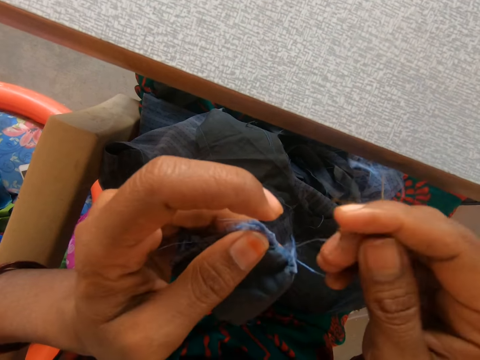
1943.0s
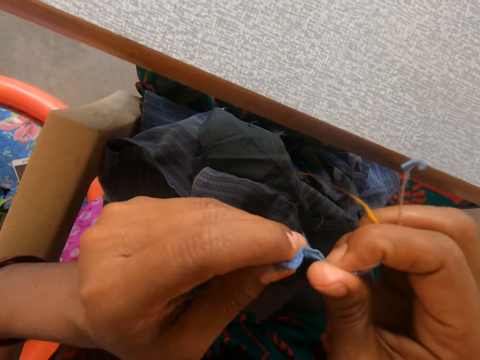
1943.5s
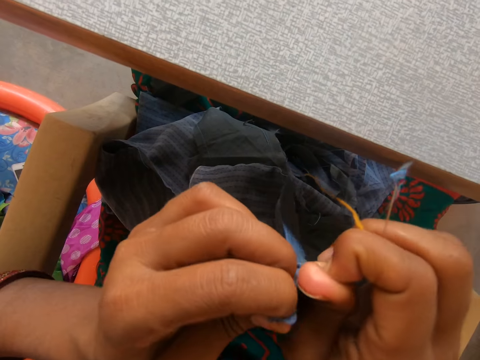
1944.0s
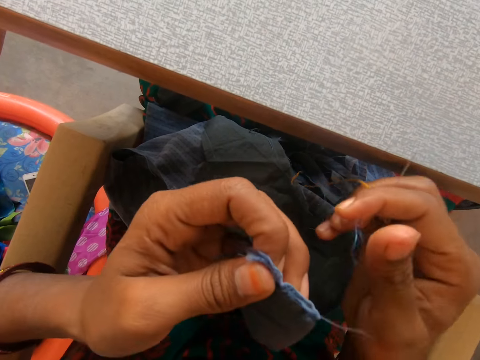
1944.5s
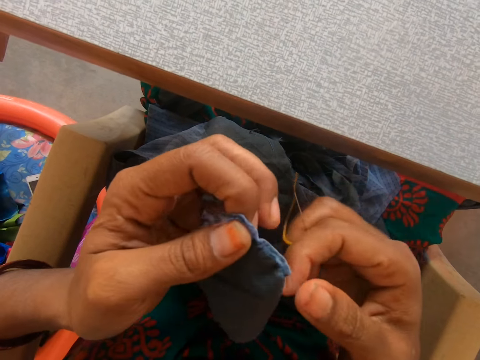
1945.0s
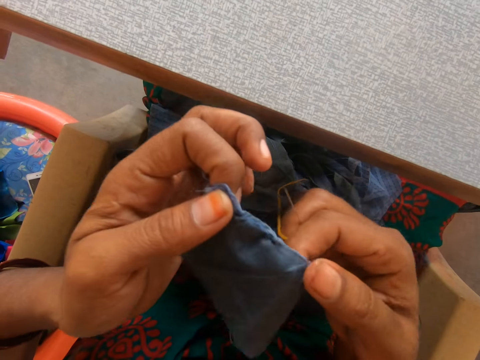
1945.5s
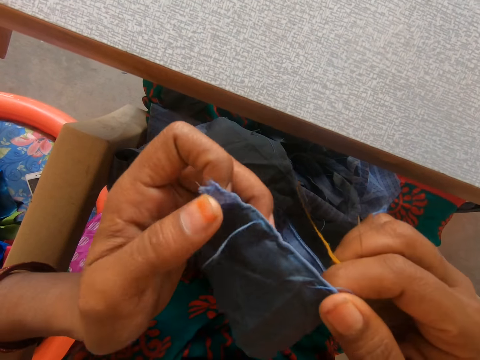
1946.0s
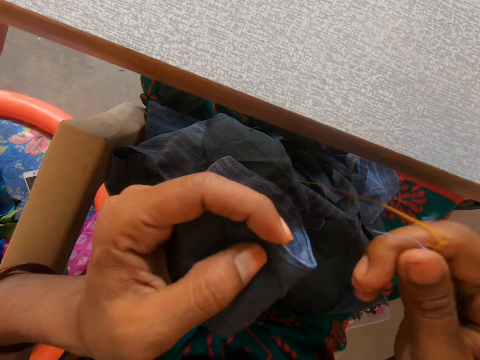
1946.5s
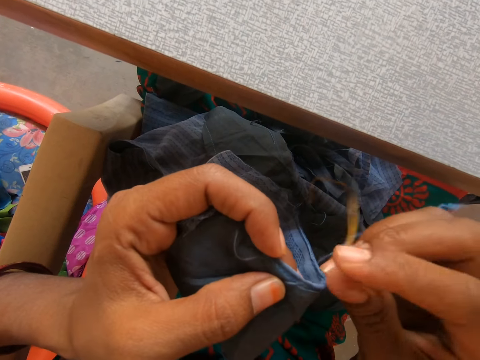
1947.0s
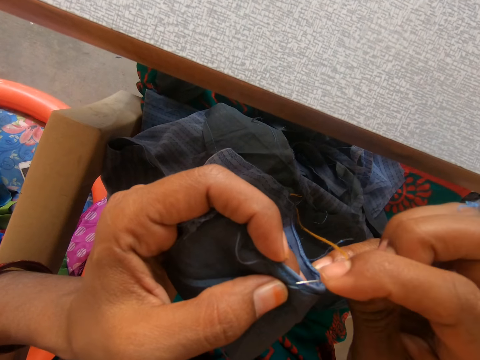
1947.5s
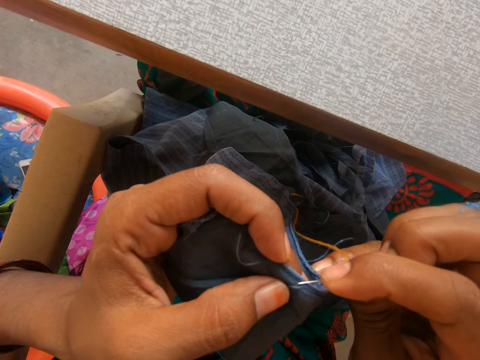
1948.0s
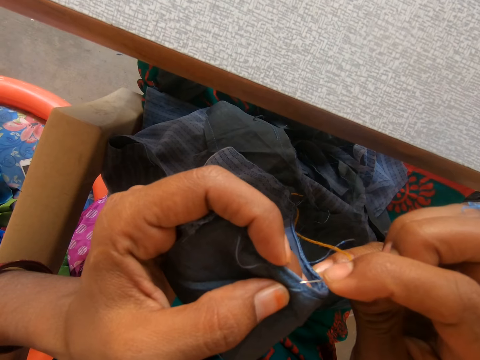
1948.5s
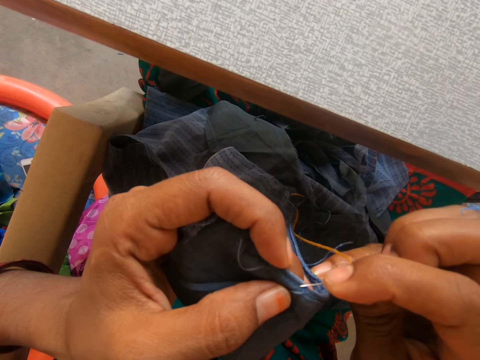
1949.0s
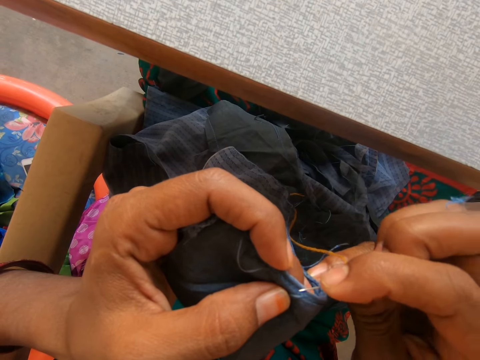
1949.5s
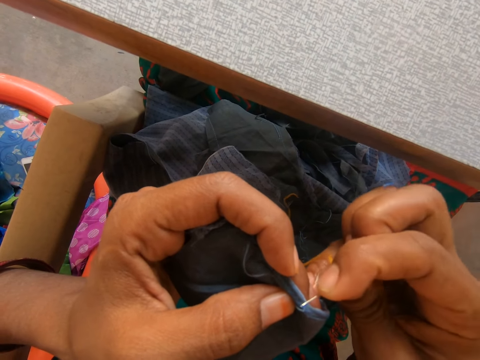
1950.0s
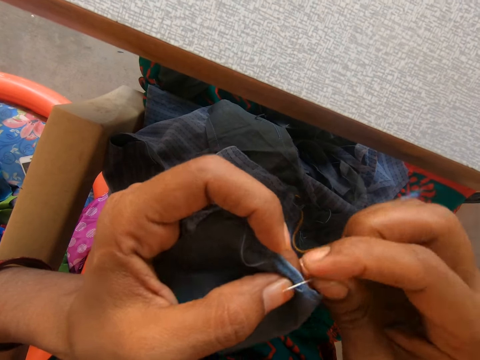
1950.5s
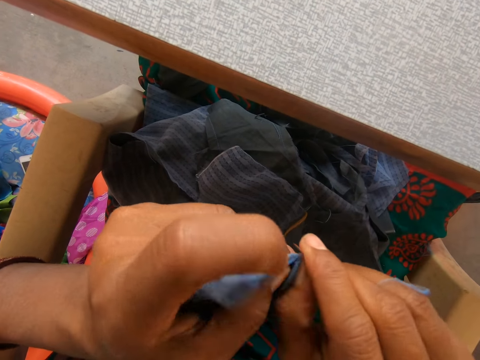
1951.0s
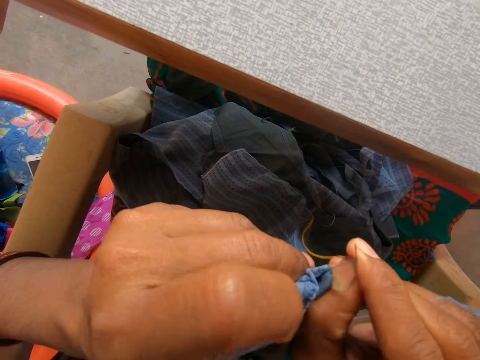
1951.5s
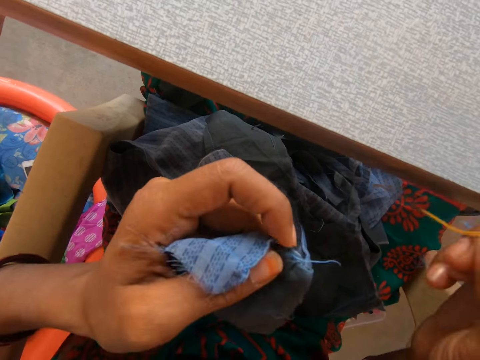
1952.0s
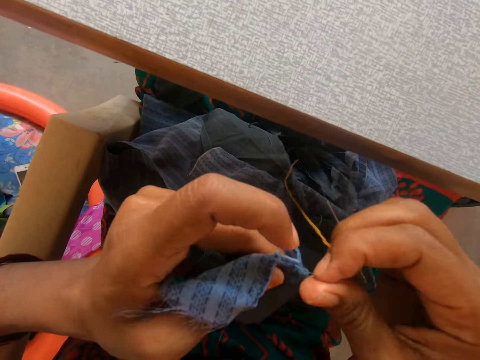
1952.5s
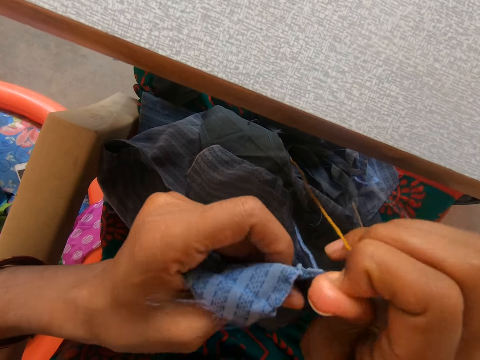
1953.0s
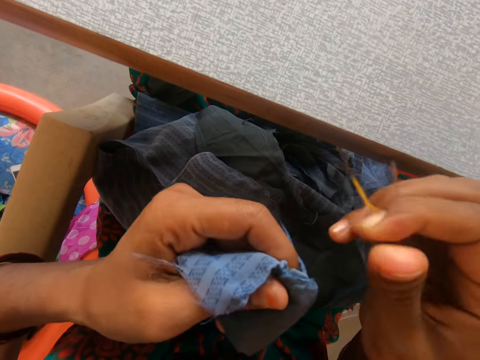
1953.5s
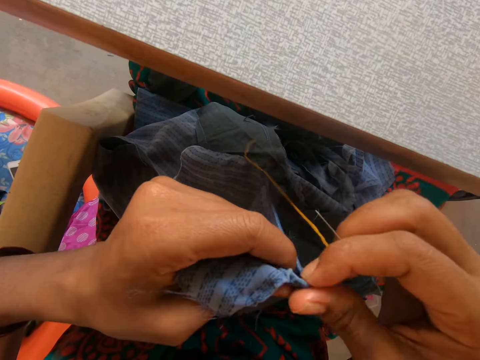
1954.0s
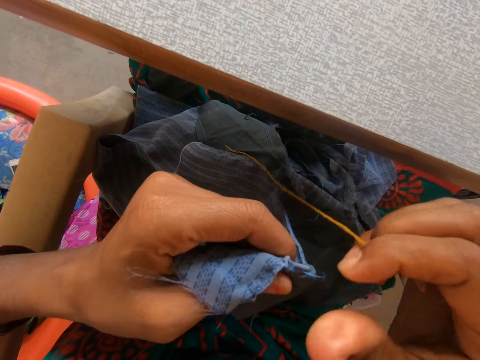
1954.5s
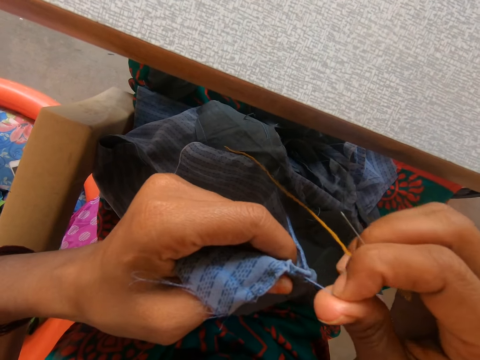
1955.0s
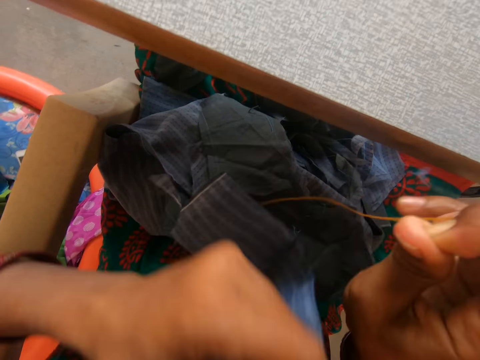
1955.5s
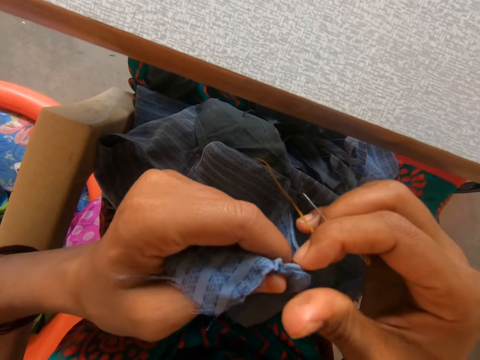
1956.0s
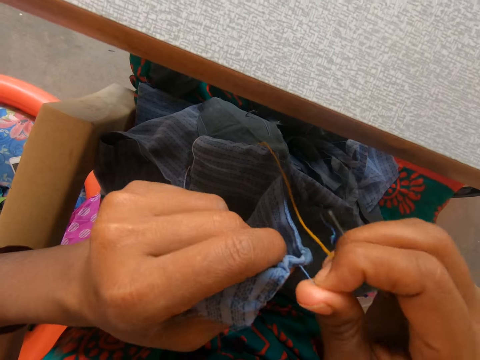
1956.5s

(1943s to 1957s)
The camera wearer rips a thread using a needle. They pull a thread on the garment.

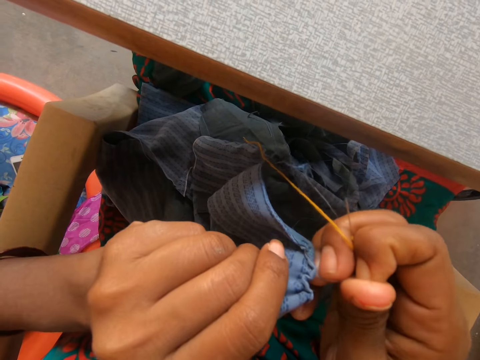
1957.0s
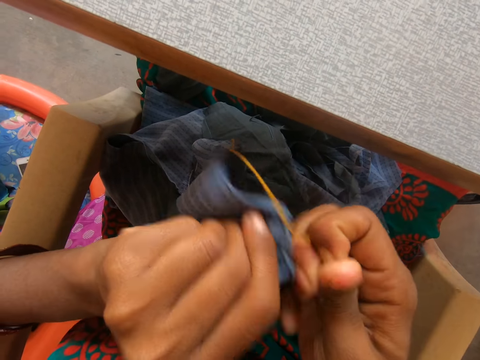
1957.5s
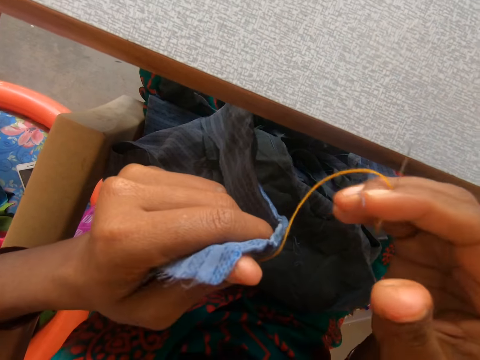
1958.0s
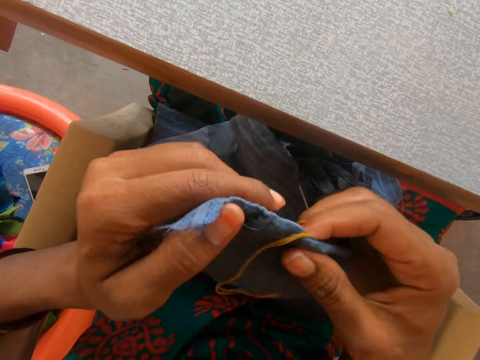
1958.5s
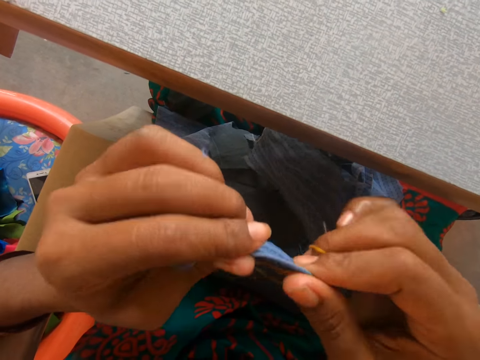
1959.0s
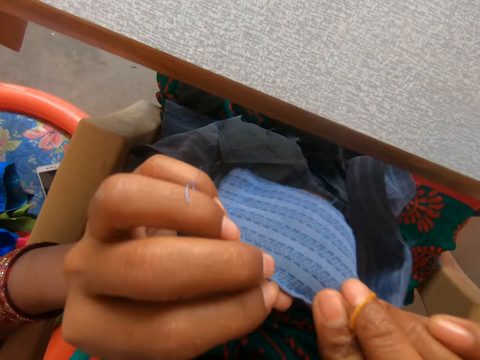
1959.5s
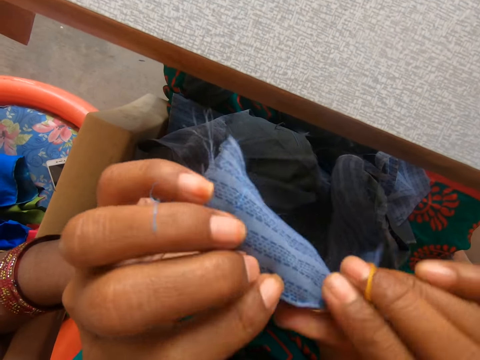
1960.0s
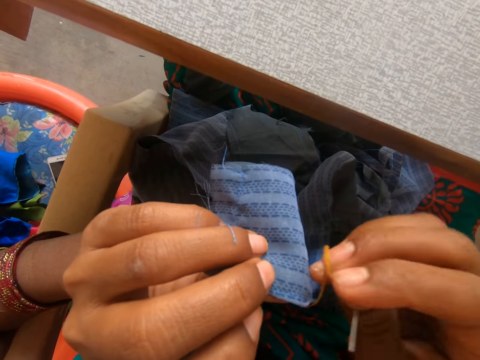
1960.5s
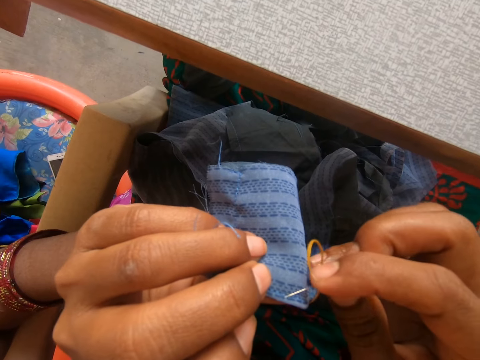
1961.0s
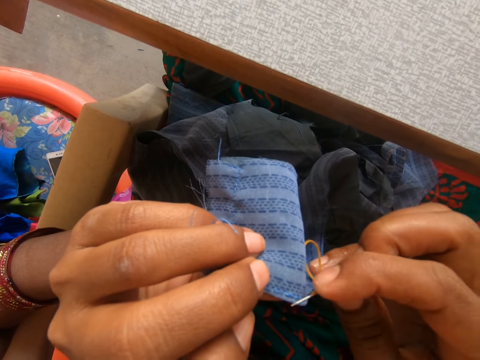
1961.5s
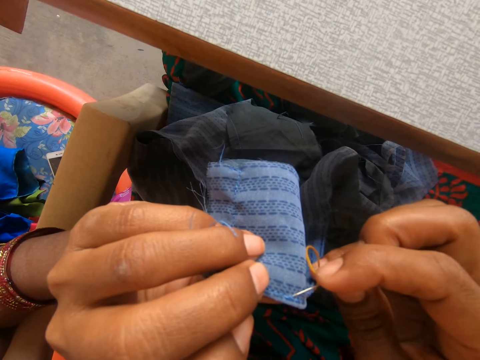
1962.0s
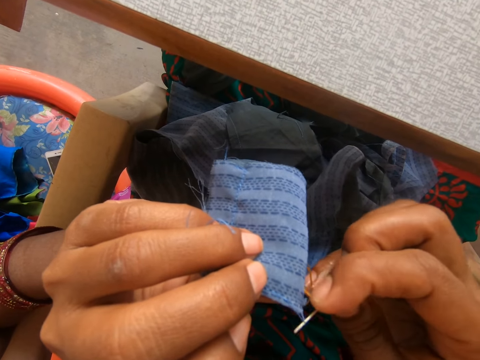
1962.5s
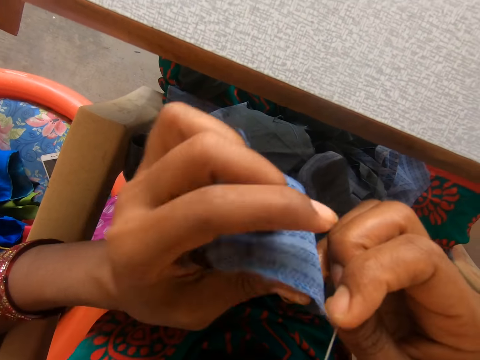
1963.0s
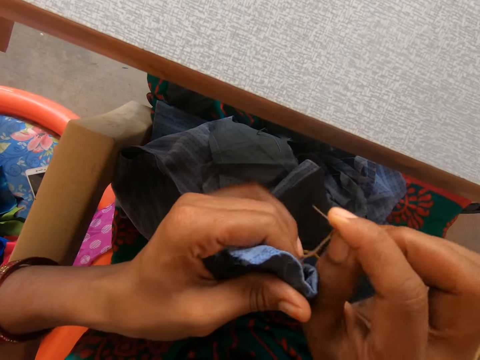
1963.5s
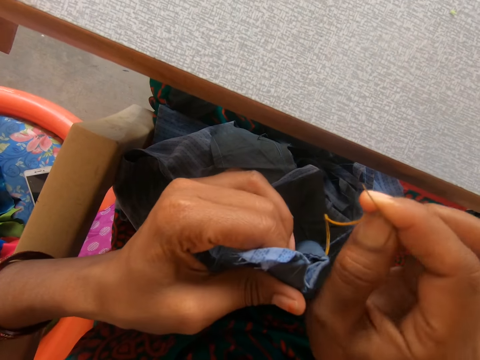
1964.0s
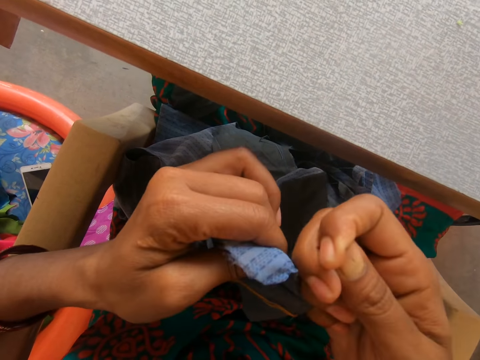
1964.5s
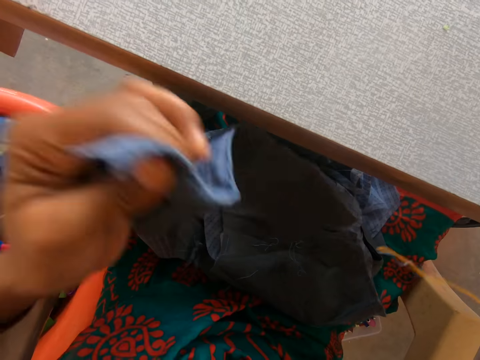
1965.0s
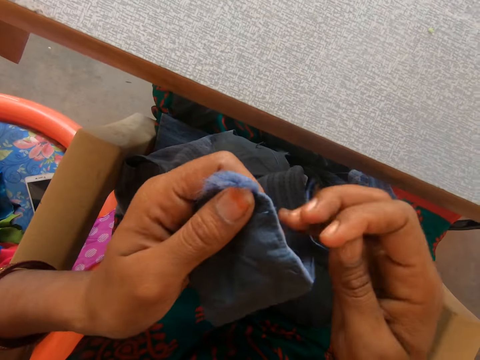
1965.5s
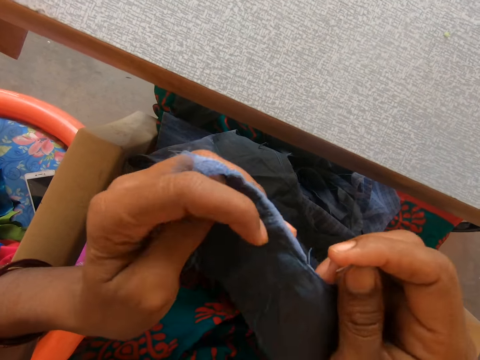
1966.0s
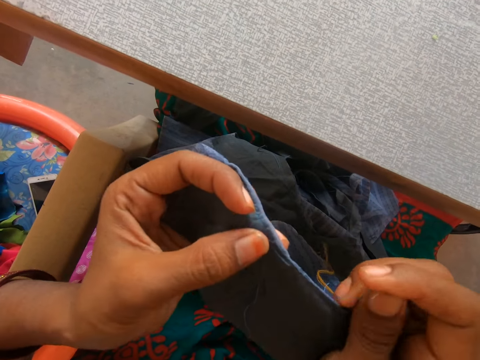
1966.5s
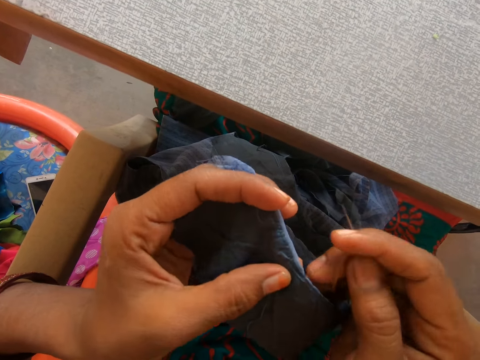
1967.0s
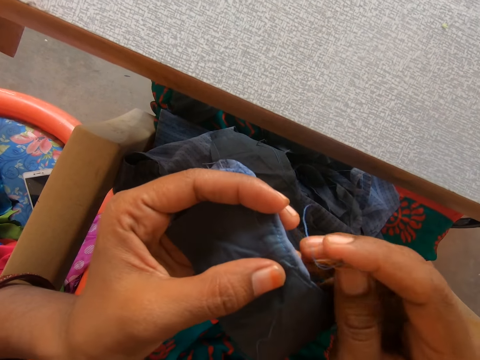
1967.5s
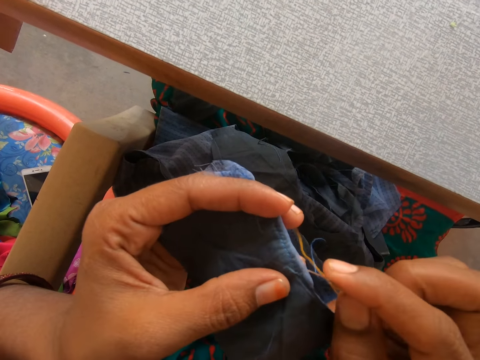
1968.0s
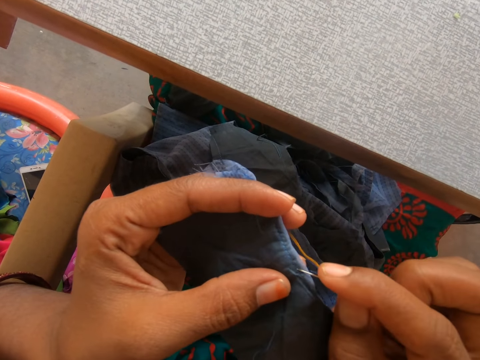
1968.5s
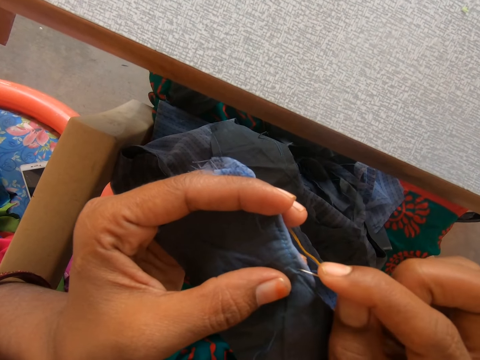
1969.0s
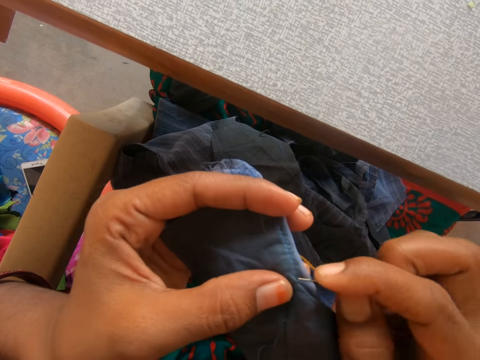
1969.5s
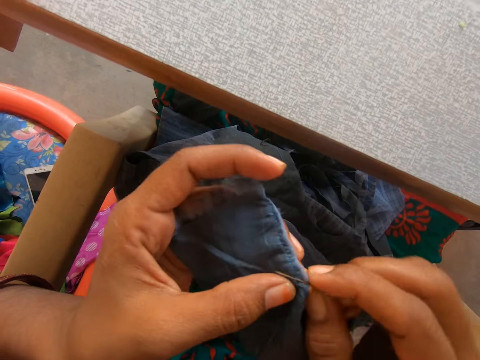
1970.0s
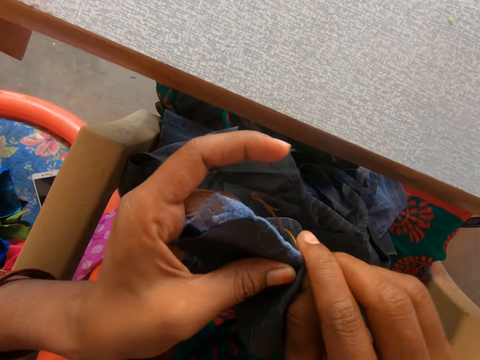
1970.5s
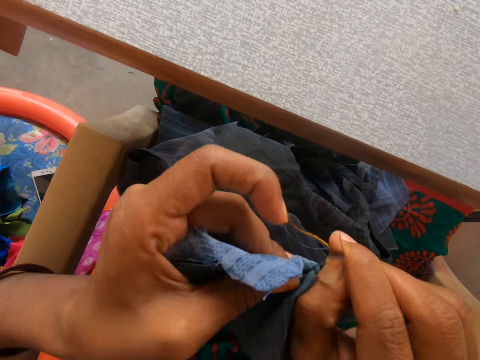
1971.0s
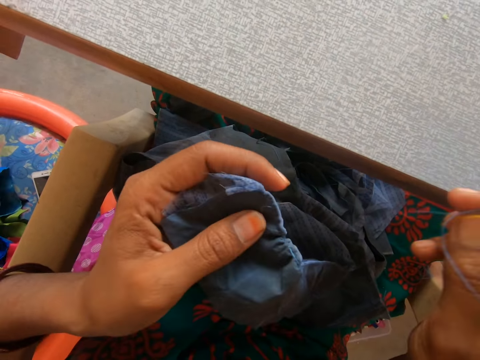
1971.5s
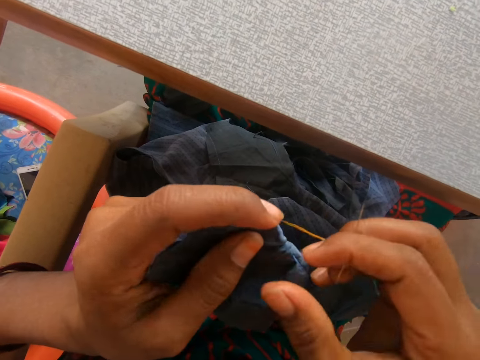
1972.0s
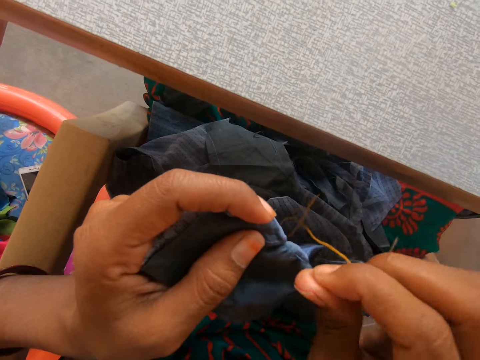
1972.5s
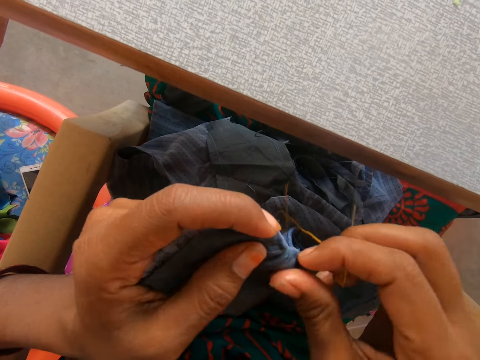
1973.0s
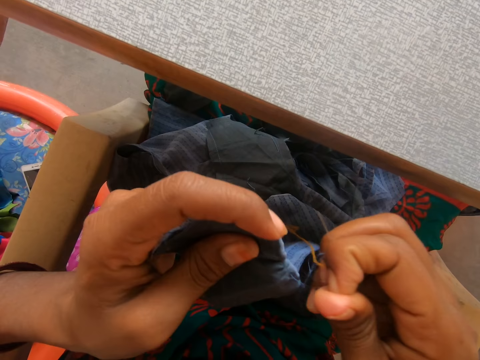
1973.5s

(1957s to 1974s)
The camera wearer turns a garment. They rip a thread using a needle. They rip the thread using the needle repeatedly.
